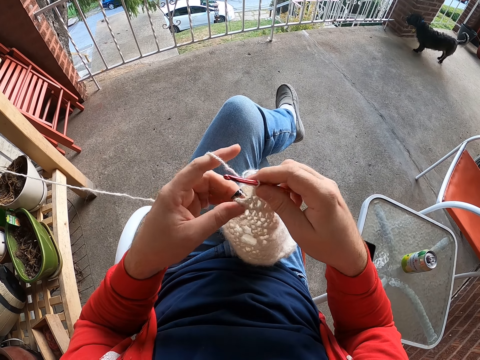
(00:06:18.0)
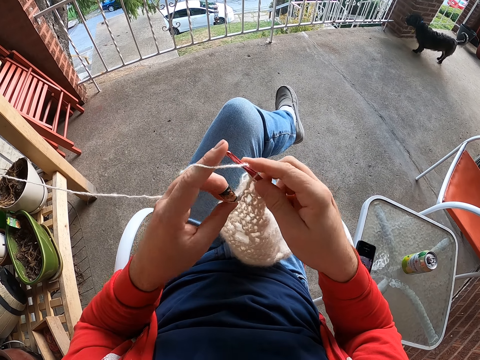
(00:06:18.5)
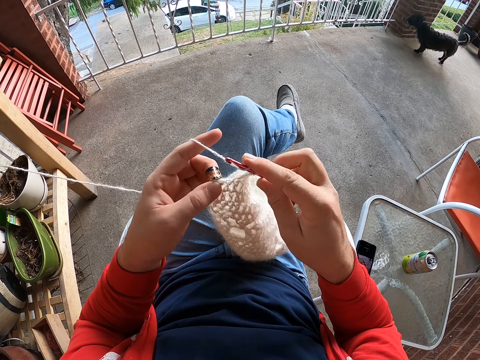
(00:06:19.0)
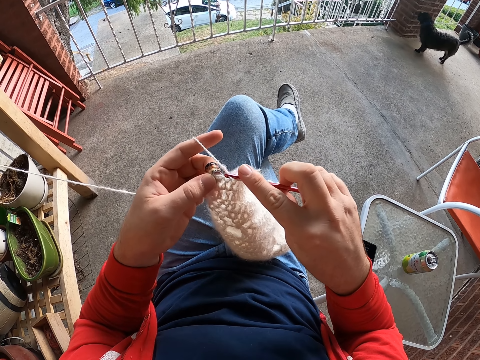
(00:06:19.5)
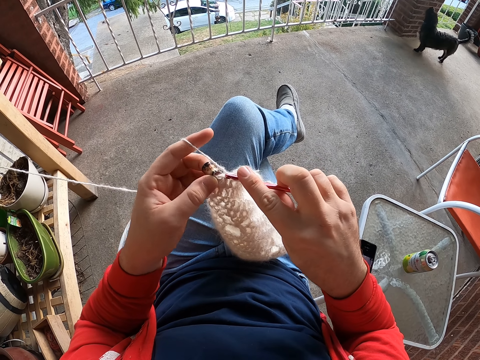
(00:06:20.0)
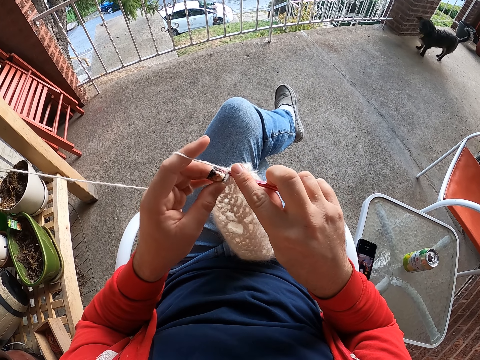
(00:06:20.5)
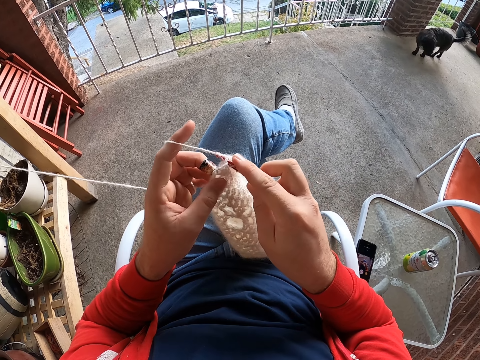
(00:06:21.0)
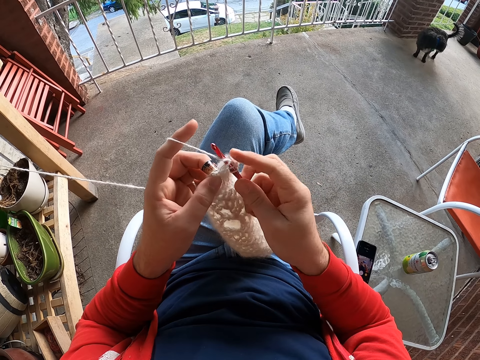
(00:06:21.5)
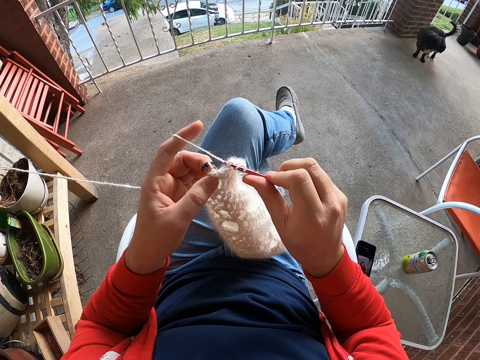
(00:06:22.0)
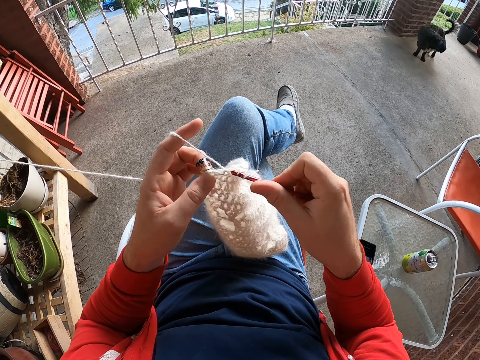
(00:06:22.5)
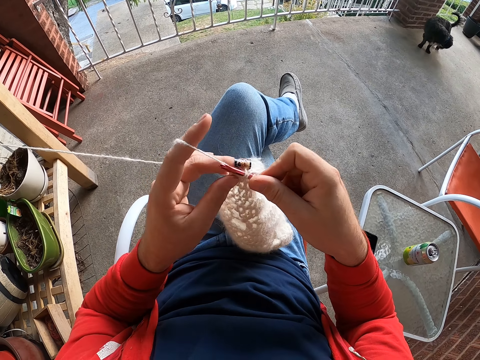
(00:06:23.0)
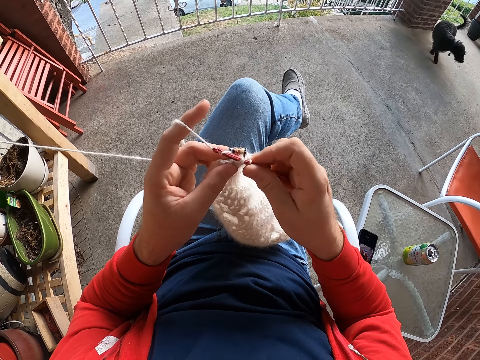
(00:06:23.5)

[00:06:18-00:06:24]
The camera wearer rolls thread on the crochet and knits the fabric.

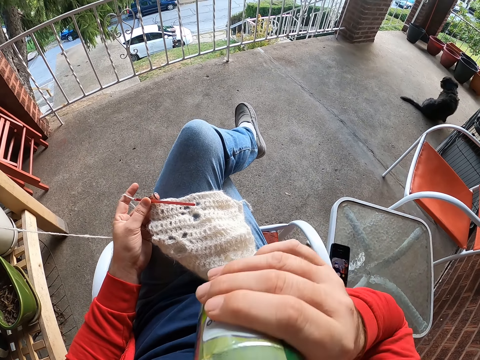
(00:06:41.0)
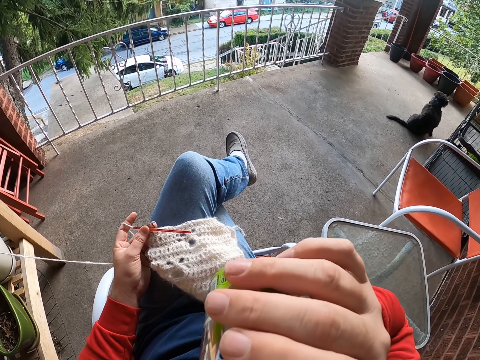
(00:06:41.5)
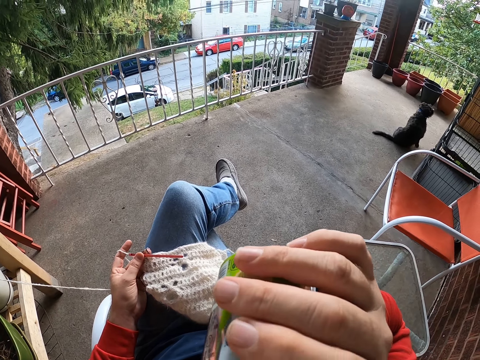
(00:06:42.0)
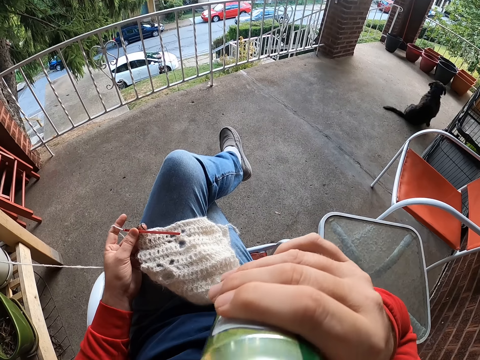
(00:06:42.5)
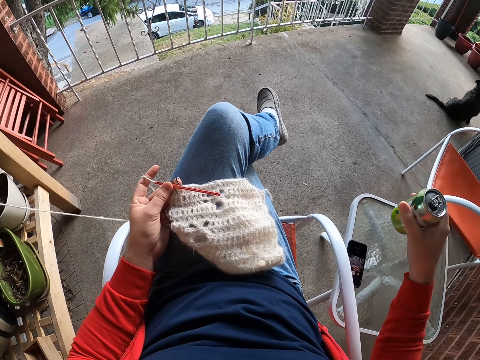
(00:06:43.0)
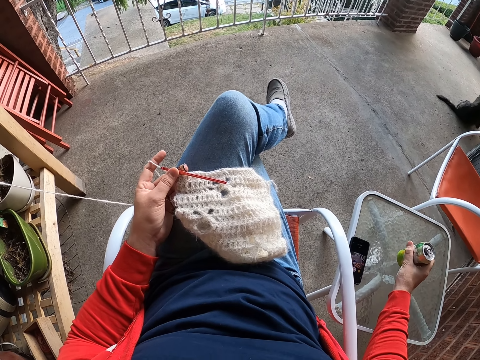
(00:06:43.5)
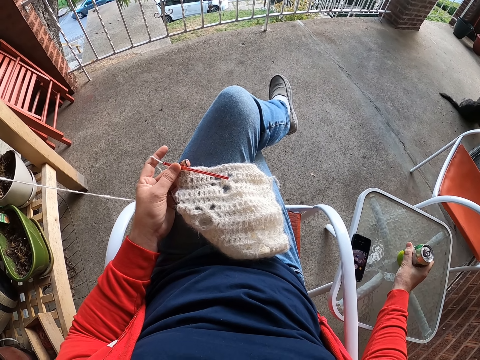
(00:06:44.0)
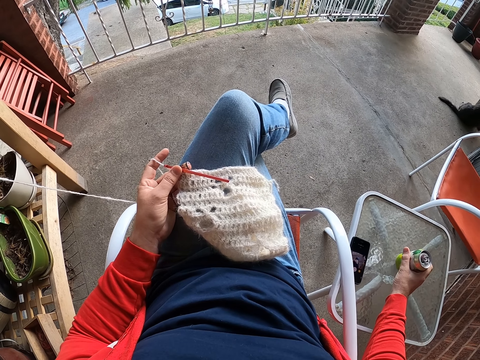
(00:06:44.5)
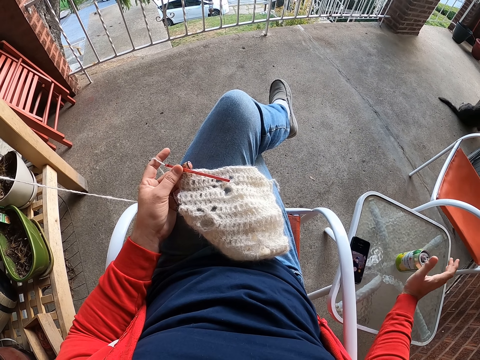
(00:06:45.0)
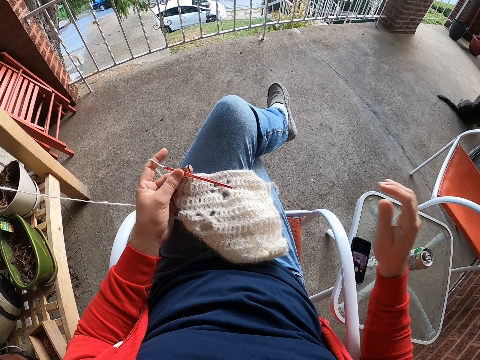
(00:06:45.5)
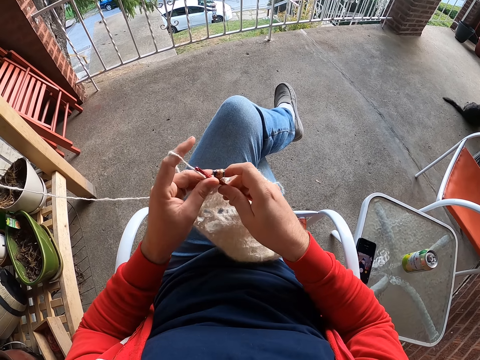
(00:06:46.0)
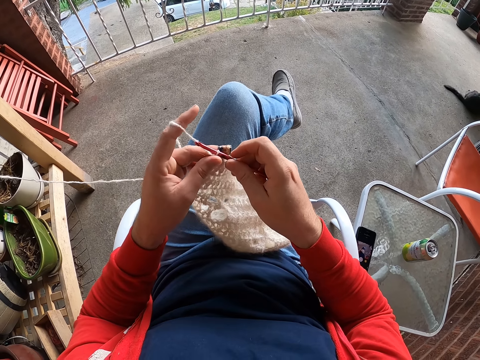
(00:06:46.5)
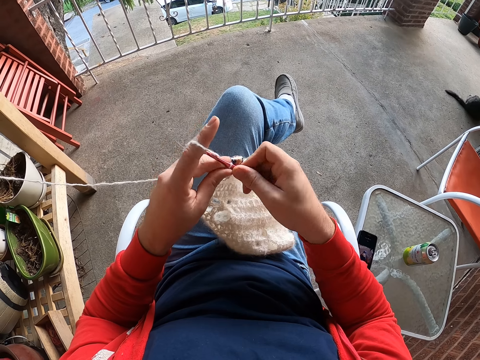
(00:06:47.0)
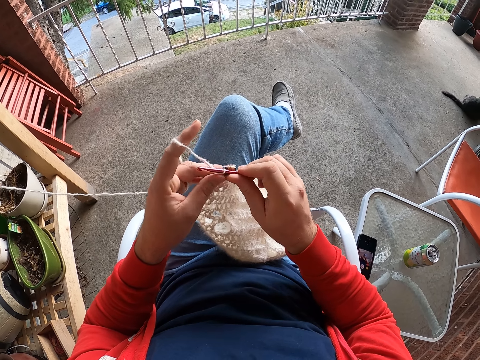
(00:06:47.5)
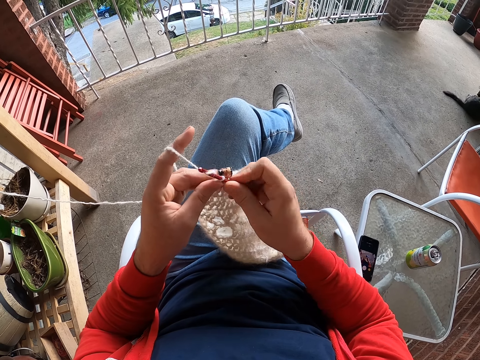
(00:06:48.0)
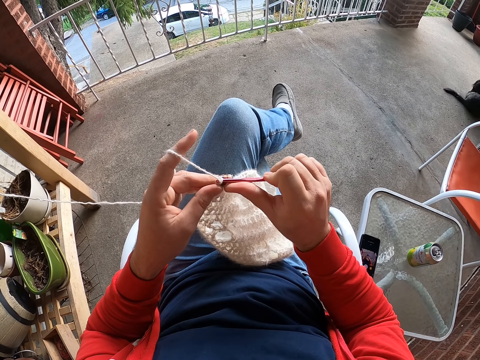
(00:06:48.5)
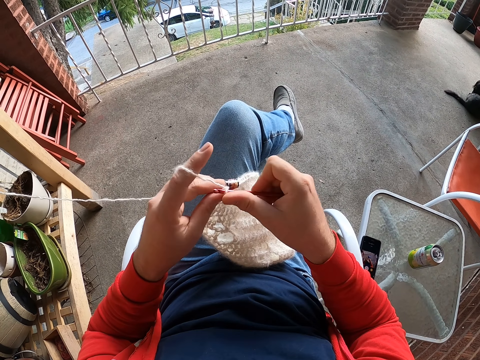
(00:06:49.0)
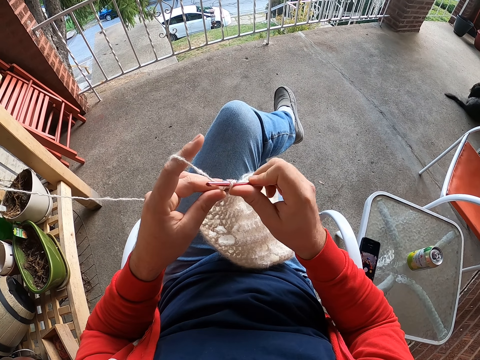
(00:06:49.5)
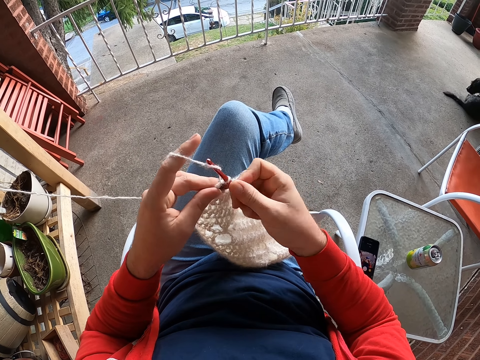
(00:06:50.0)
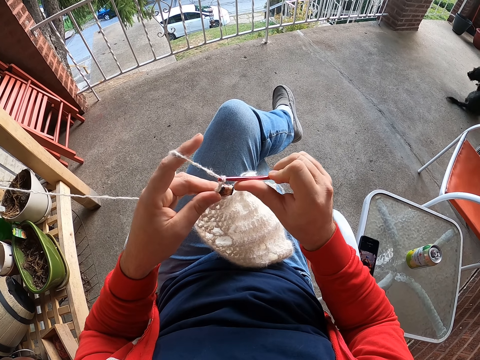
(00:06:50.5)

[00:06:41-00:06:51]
The camera wearer holds a can. They sip juice on the can. They put the can on a table. They hold a crochet with the right hand. They hold a knitting thread. They knit a fabric.

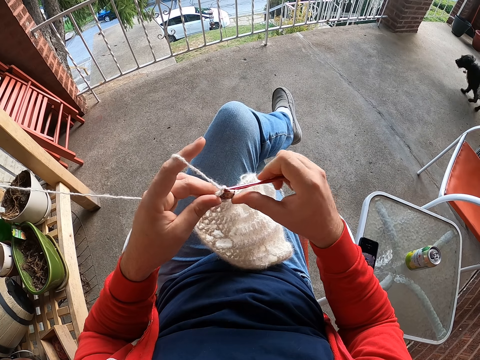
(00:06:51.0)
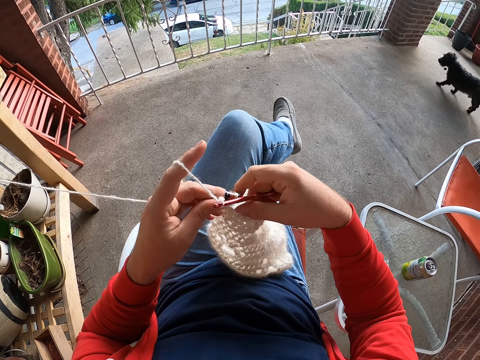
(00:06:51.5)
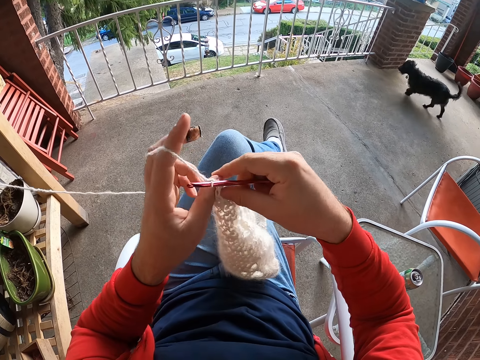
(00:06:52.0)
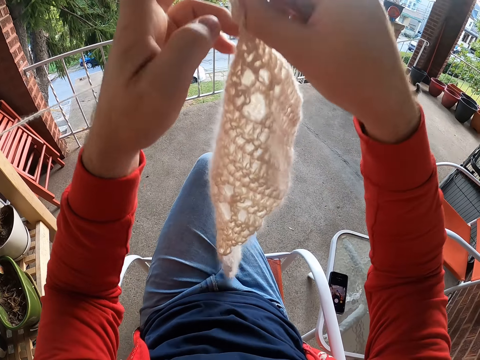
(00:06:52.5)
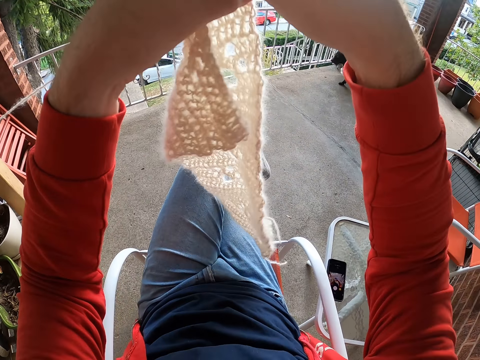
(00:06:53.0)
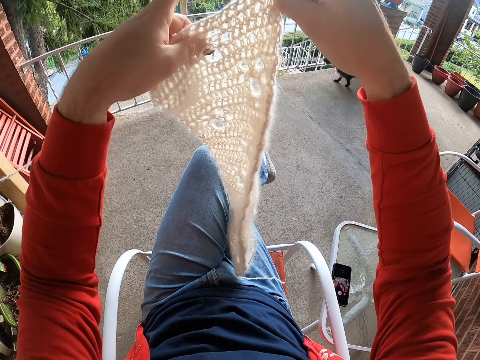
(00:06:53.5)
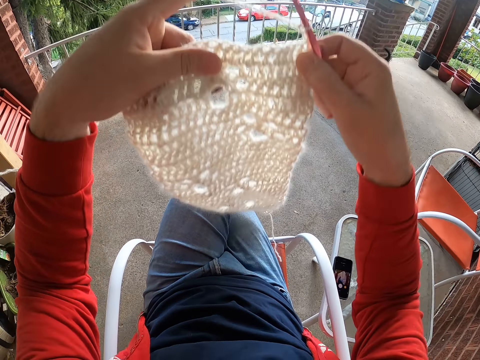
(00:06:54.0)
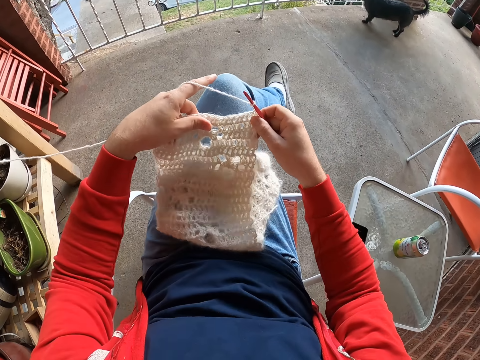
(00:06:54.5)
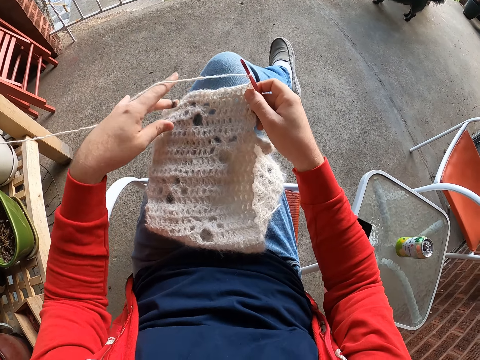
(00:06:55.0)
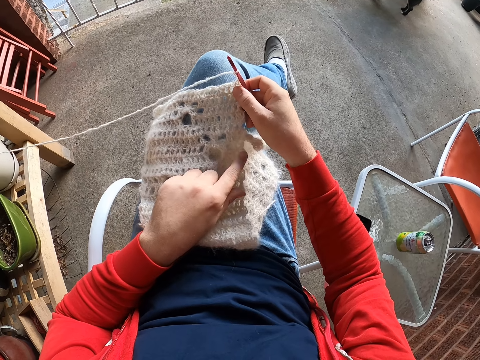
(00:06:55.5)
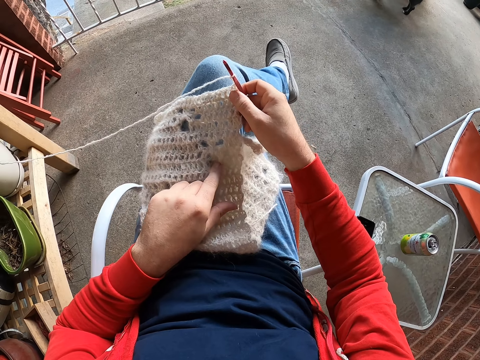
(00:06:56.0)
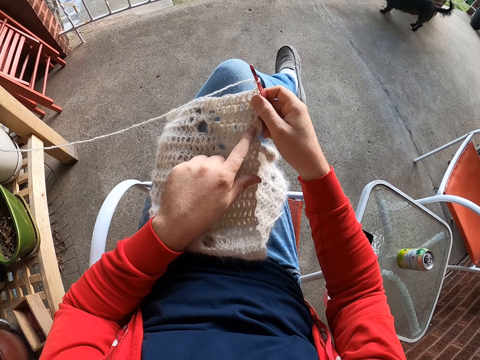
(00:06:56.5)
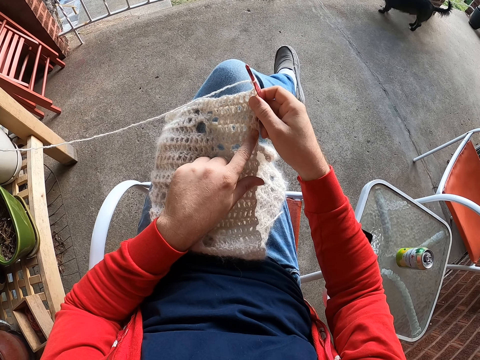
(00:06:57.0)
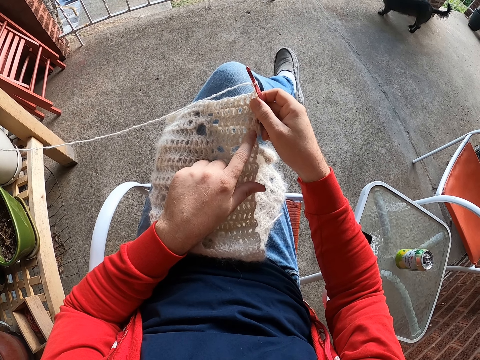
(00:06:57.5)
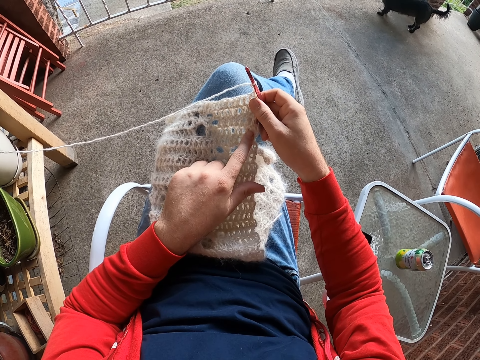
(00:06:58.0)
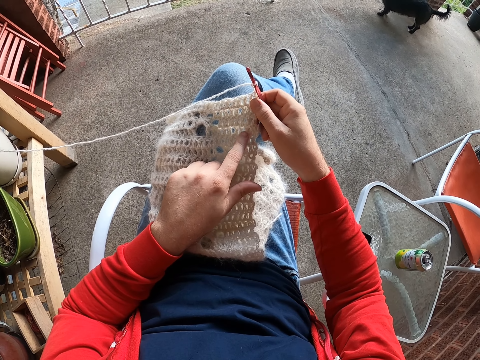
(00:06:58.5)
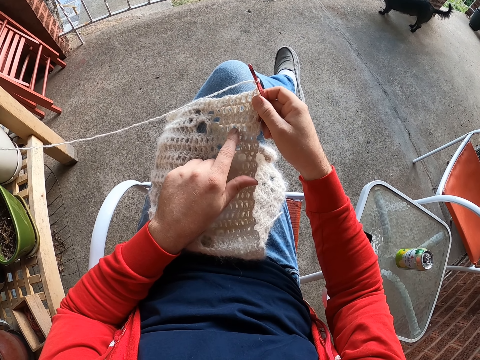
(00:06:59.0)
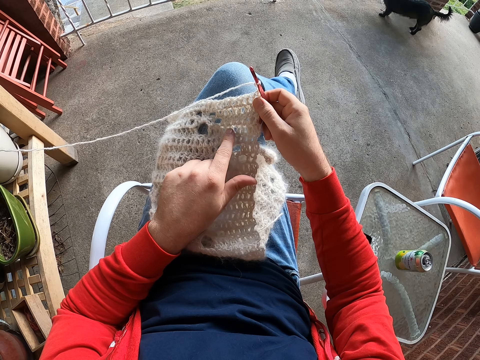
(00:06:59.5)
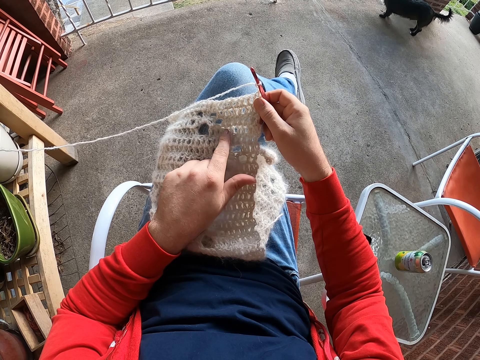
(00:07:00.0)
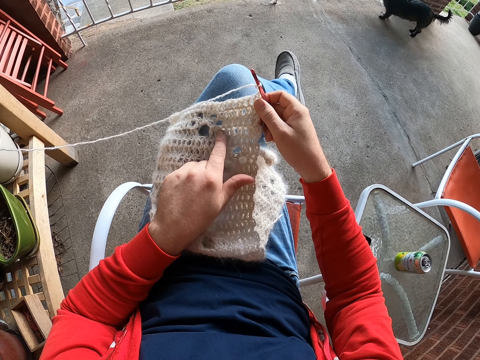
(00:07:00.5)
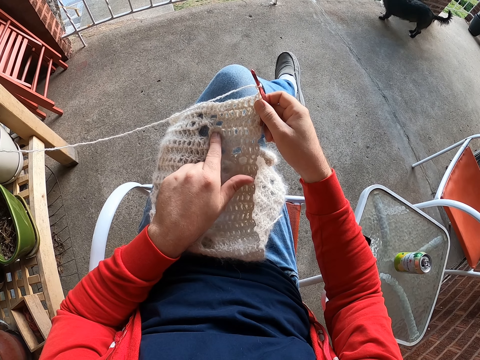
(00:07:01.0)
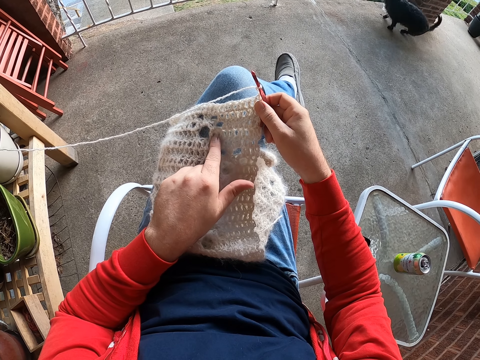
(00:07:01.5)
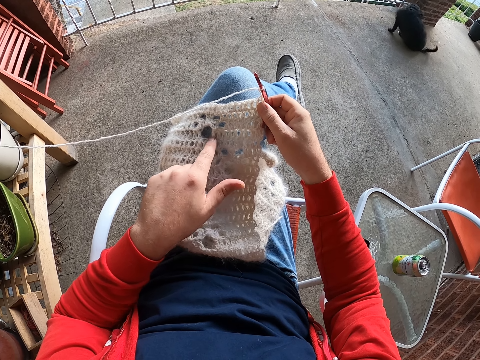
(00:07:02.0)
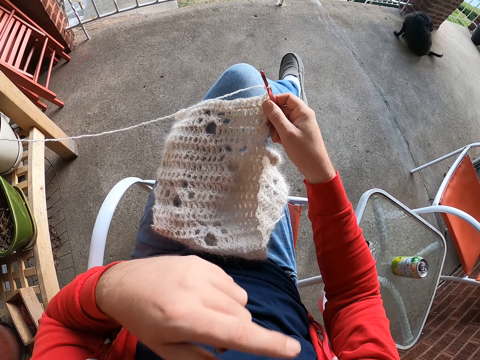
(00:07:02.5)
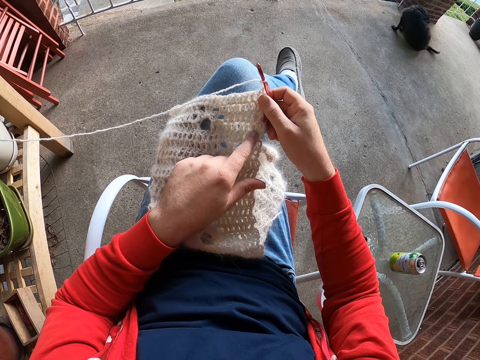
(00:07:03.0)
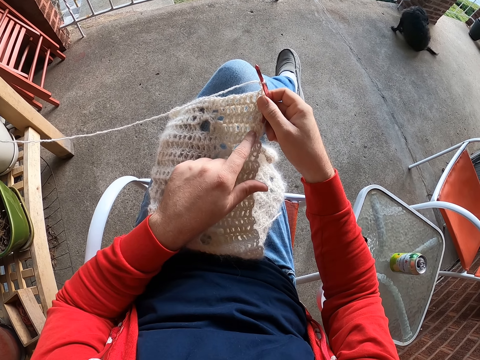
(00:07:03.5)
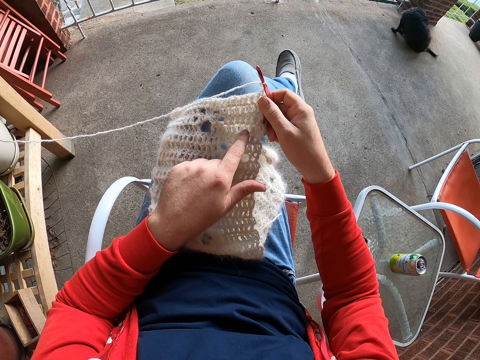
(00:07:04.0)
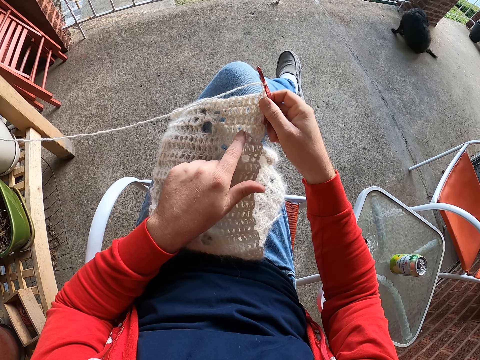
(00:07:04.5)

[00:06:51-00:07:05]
The camera wearer adjusts the fabric. They lift the knitted fabric, place the fabric on the laps, move the hand from the fabric and count spaces on the fabric.
